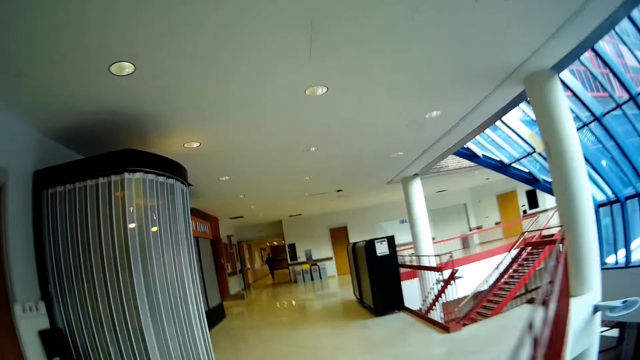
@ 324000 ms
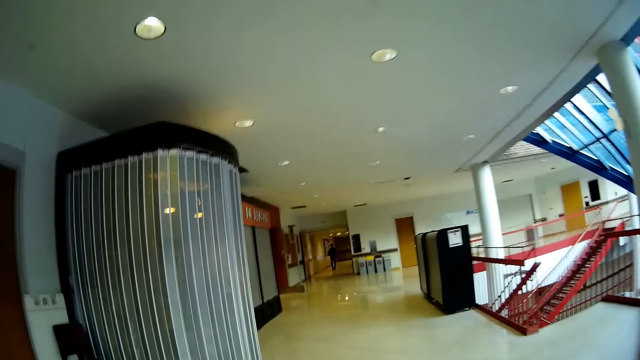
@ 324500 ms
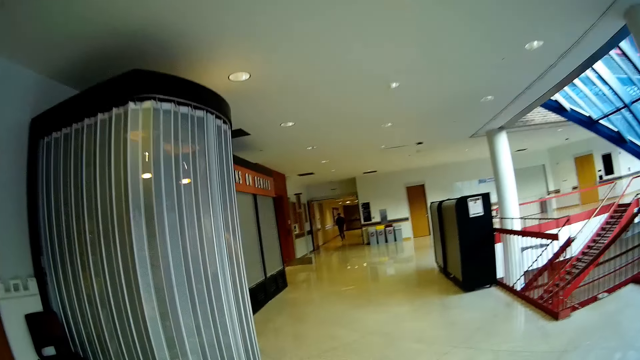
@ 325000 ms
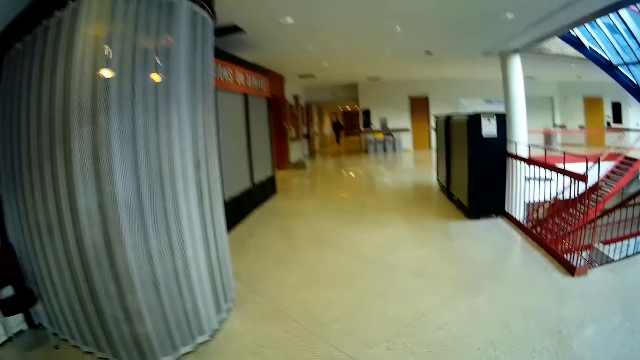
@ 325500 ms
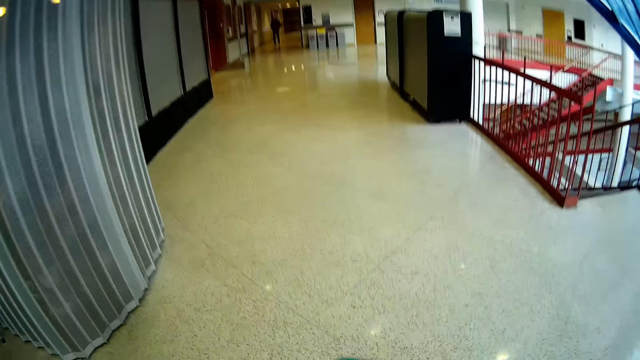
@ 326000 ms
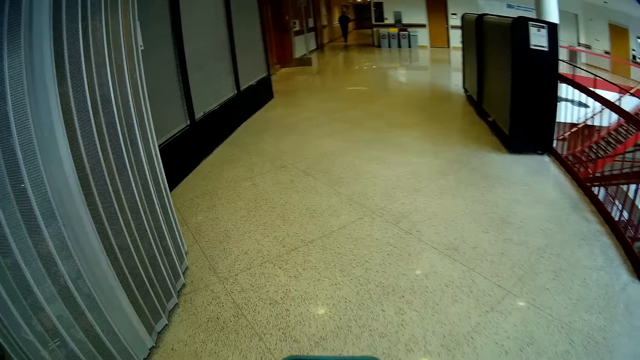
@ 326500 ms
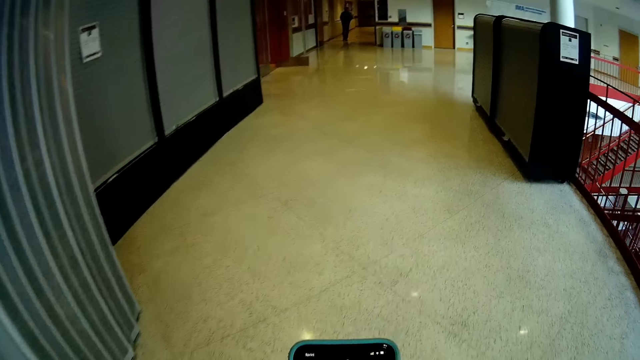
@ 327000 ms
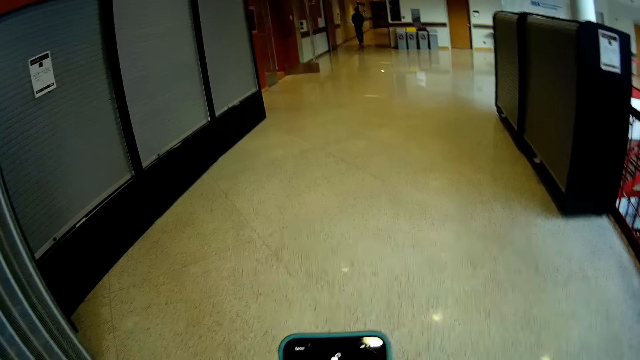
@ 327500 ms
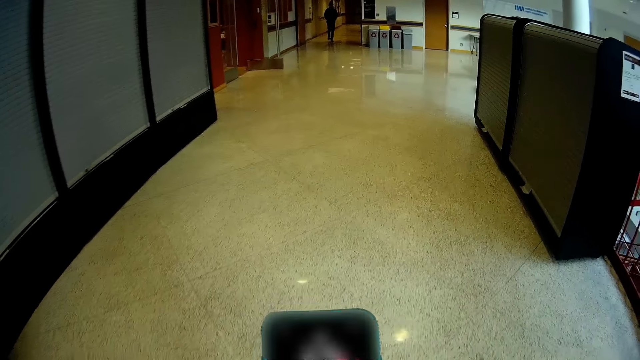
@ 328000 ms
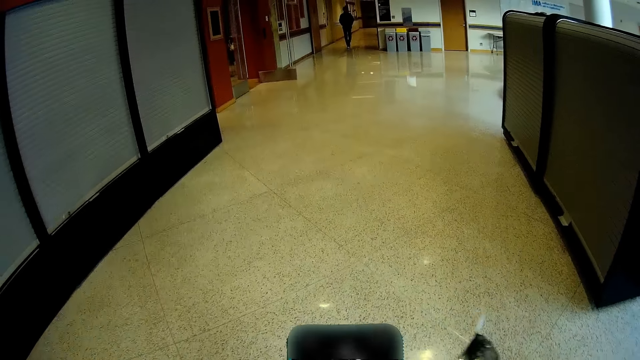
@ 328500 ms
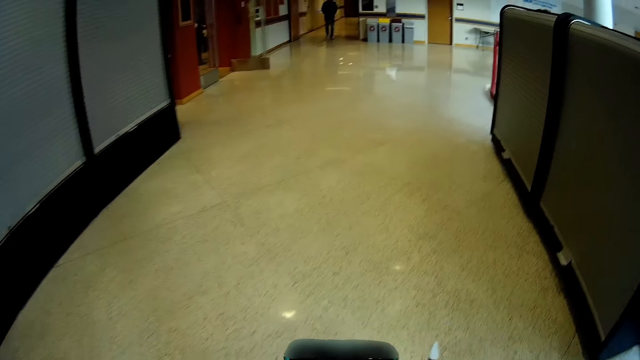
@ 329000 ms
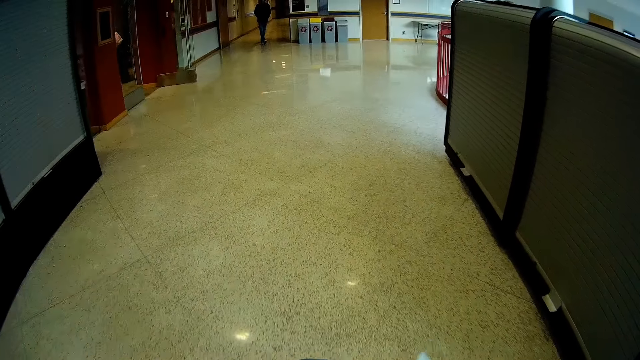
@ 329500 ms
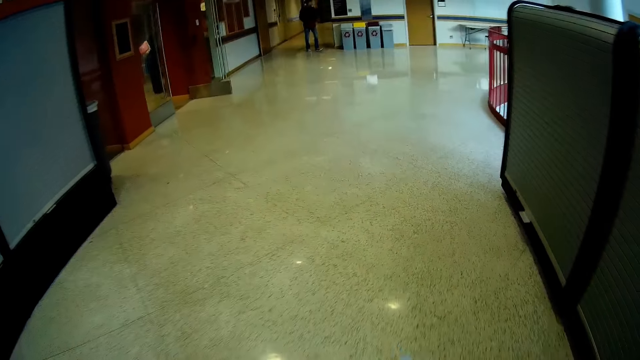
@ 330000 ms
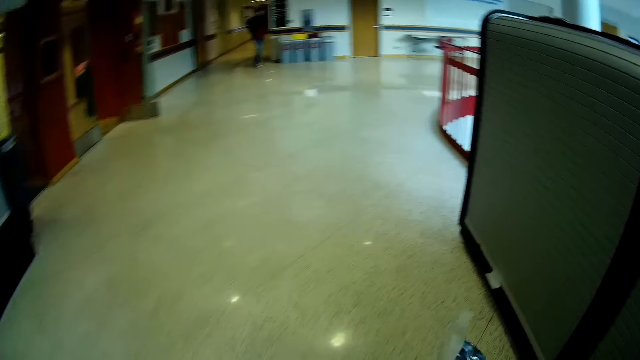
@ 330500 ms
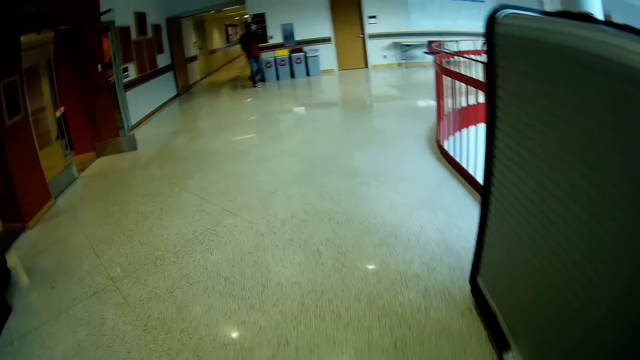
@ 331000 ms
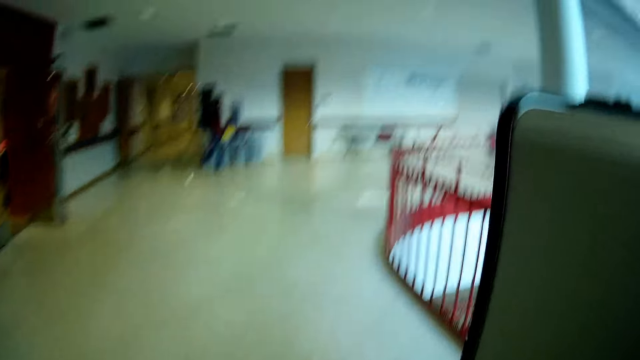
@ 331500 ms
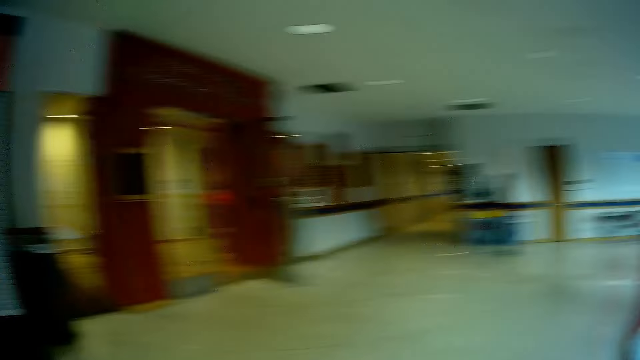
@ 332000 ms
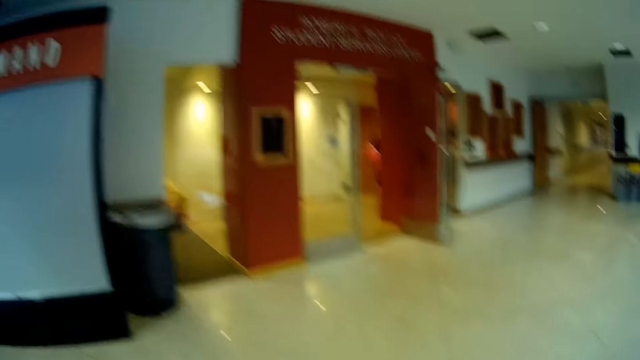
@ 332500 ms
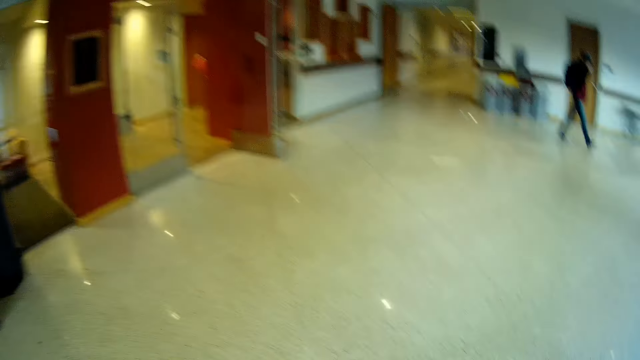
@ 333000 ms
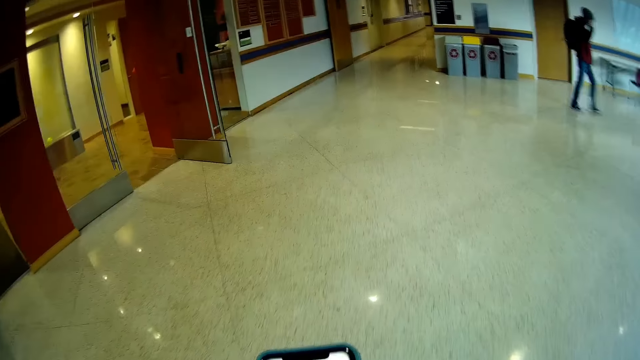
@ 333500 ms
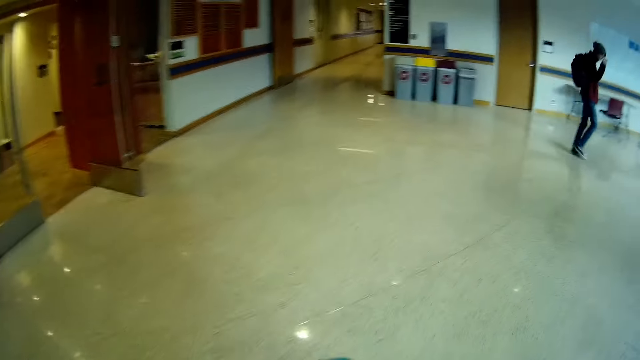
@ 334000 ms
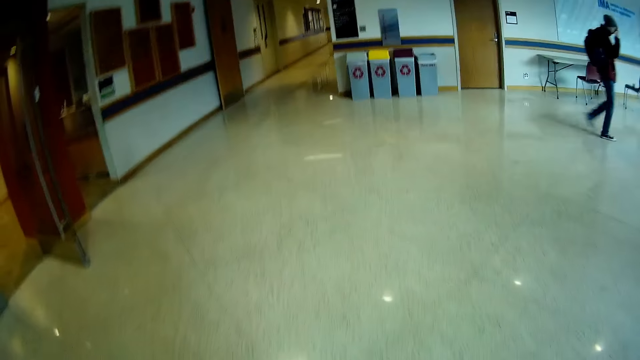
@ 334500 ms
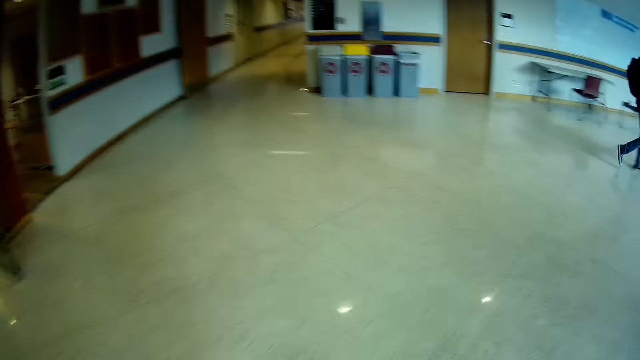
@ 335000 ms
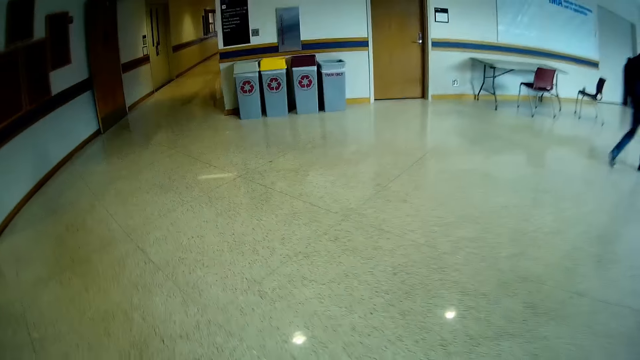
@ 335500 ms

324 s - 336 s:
The camera wearer holds the phone. They operate the phone with both hands. They hold paper on the right hand. They walk around.

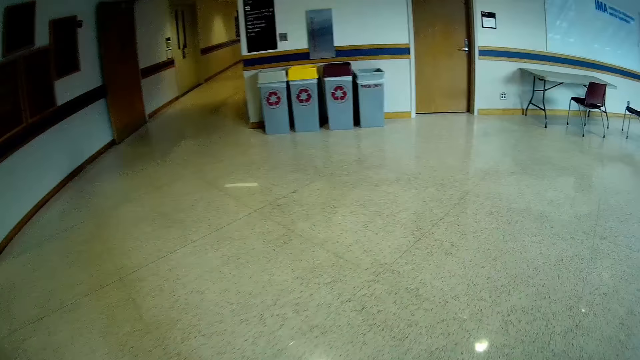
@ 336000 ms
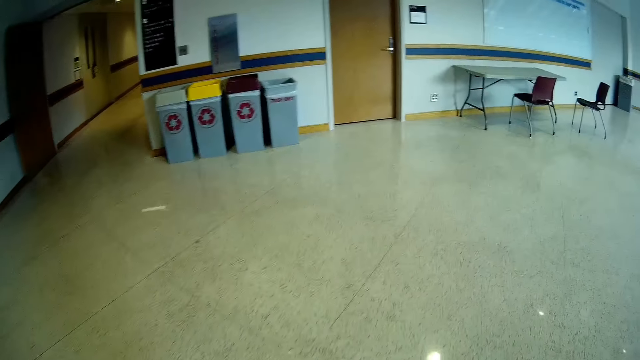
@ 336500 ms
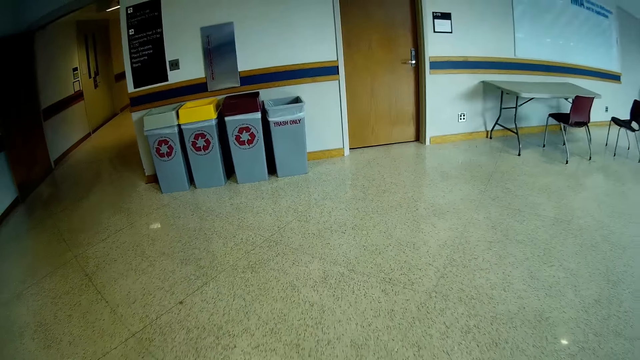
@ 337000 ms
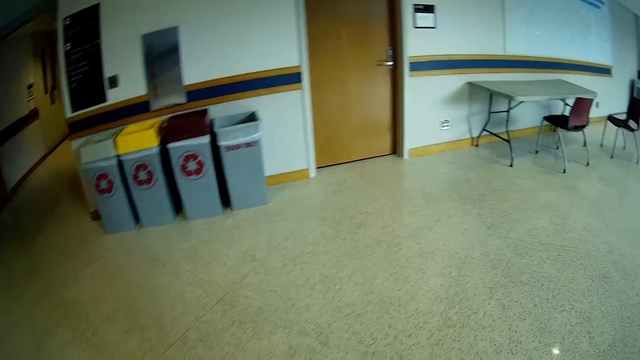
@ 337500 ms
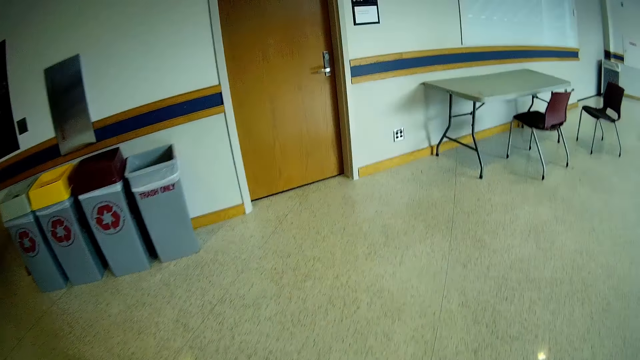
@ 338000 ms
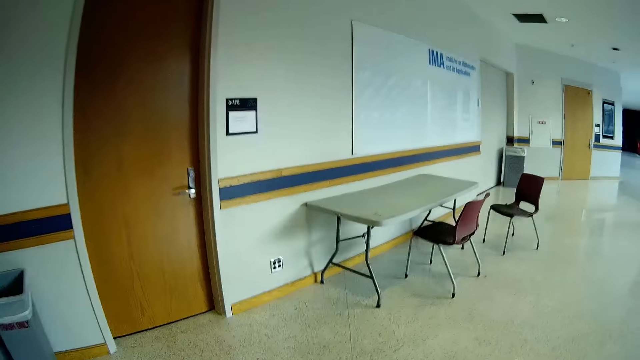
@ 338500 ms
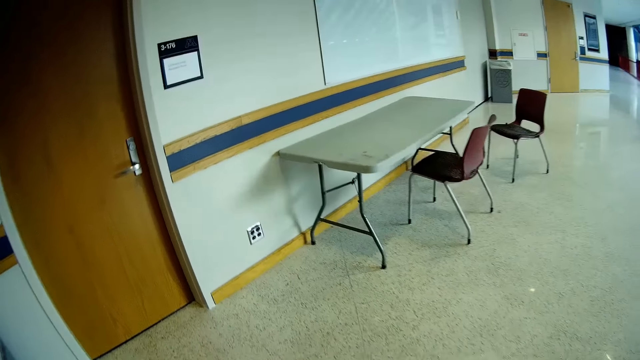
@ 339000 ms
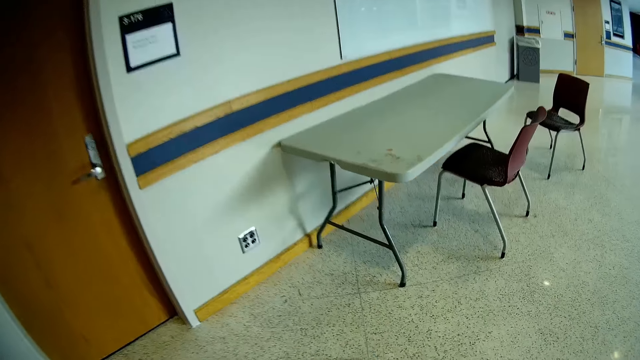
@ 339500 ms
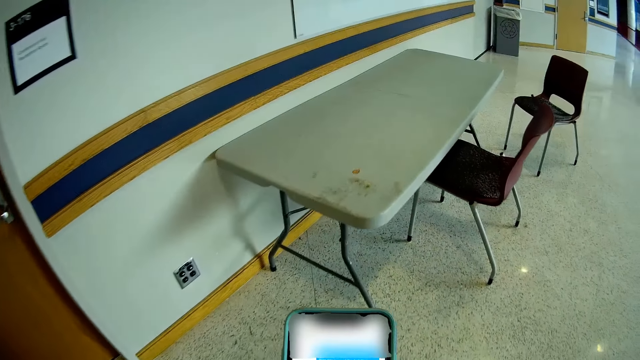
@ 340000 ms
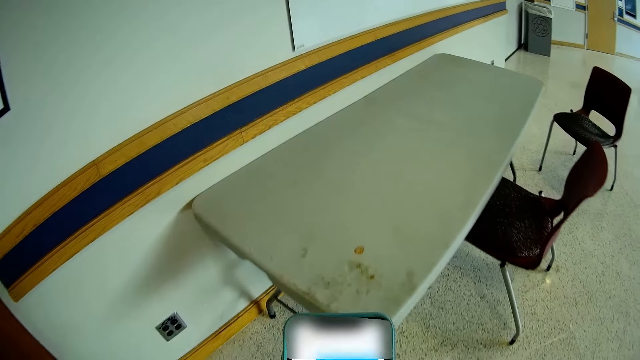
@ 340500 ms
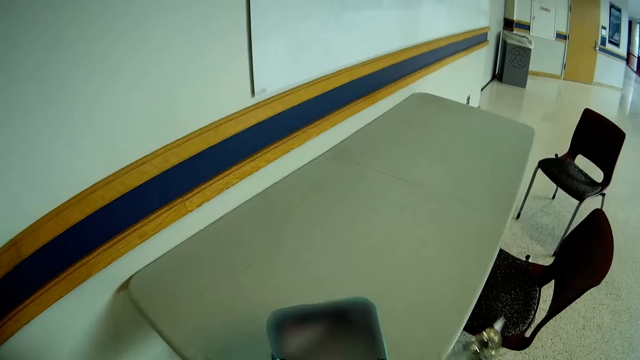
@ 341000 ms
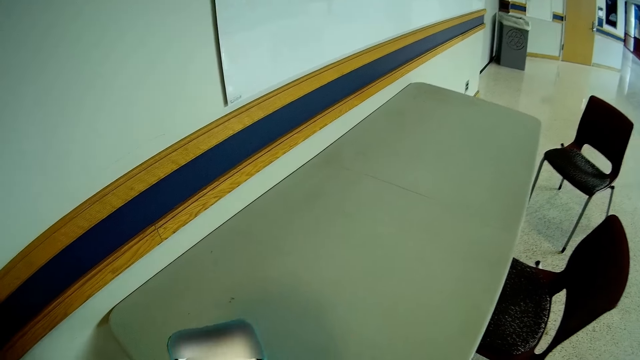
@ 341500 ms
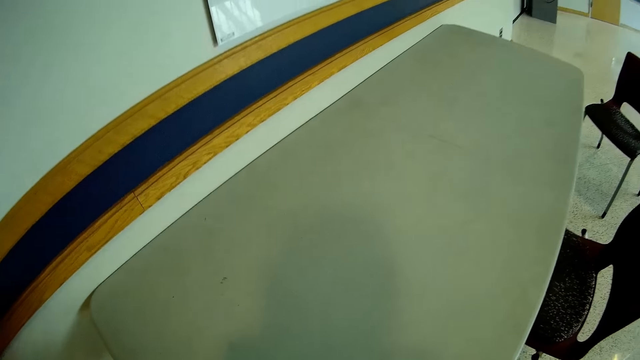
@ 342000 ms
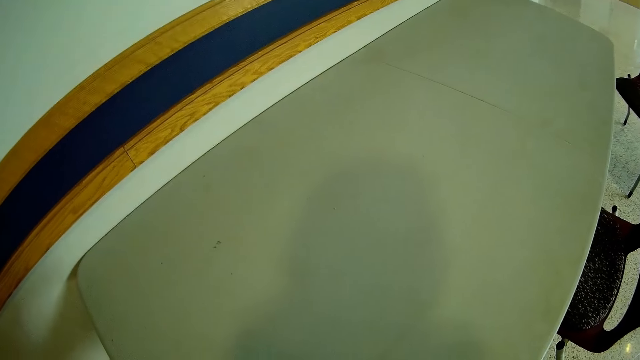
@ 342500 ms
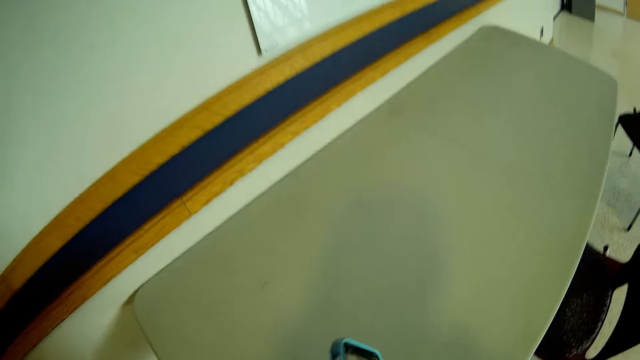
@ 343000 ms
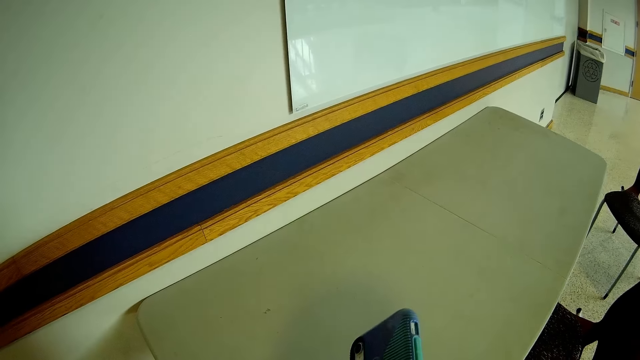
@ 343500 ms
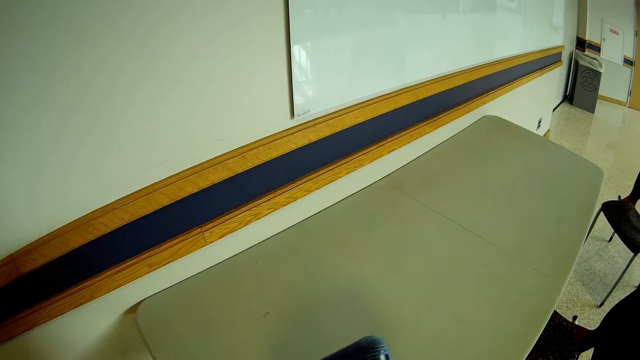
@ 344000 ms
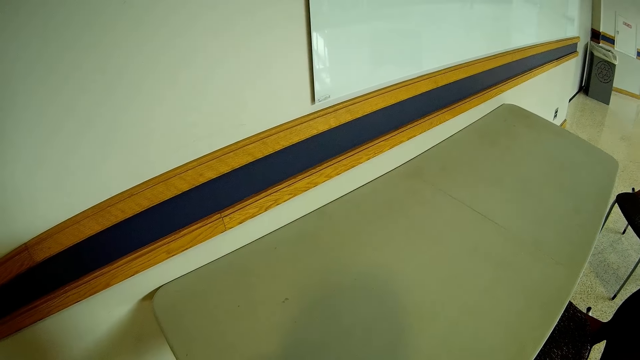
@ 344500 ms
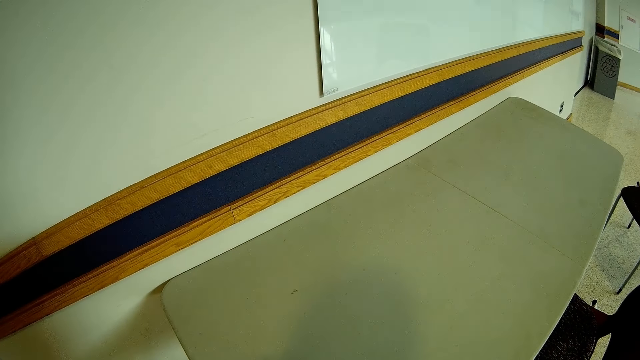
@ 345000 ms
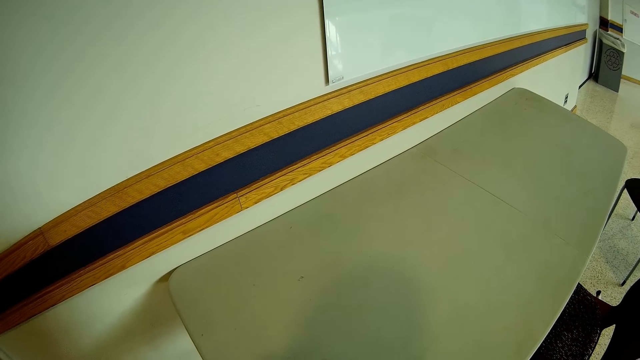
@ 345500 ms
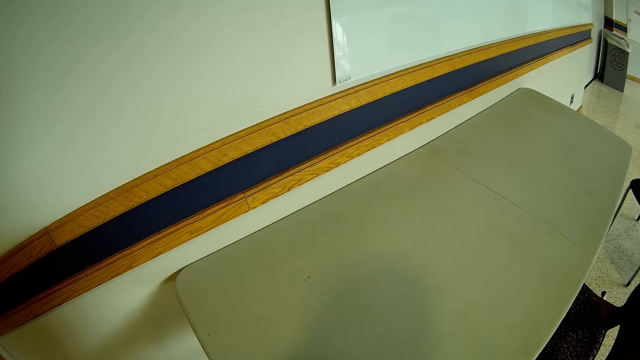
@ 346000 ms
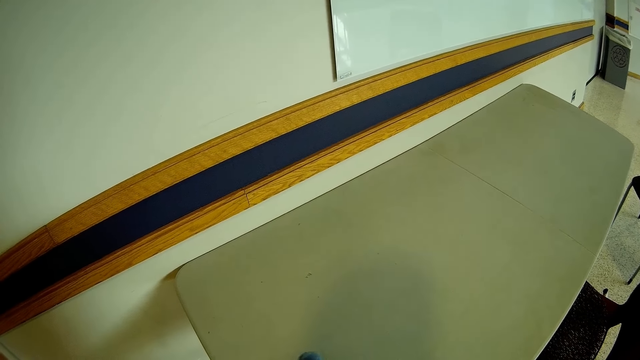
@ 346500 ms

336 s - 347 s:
The camera wearer operates the phone with both hands. He lifts up the right hand. He drops a wrapper on the table with his right hand. He holds the phone. He examines the phone with both hands.
